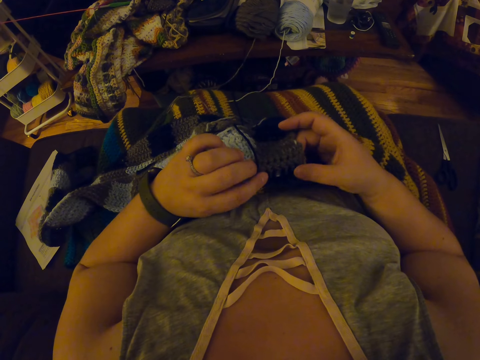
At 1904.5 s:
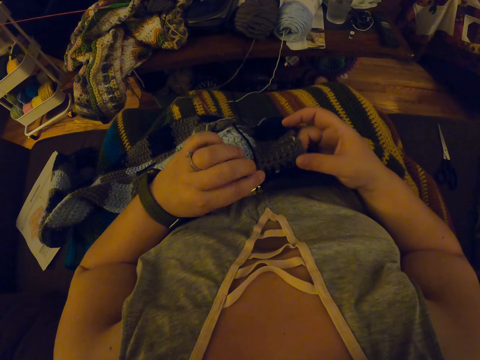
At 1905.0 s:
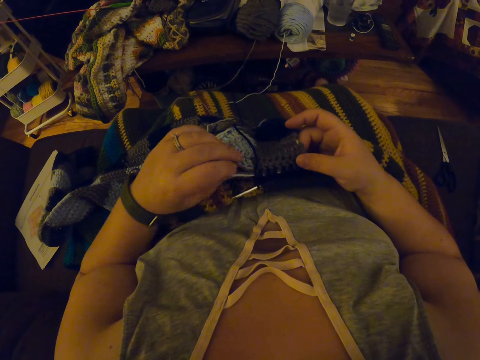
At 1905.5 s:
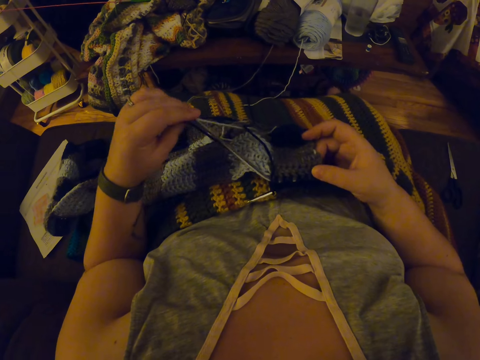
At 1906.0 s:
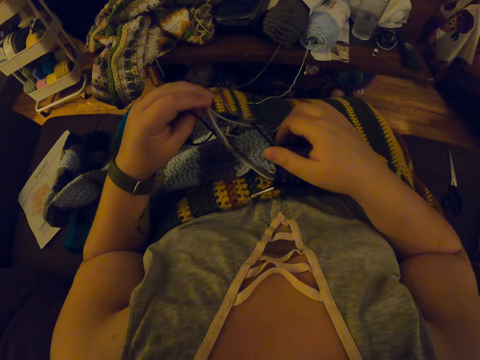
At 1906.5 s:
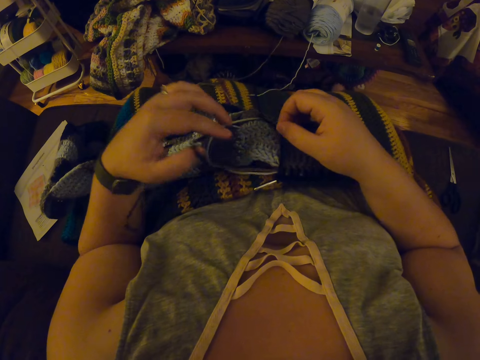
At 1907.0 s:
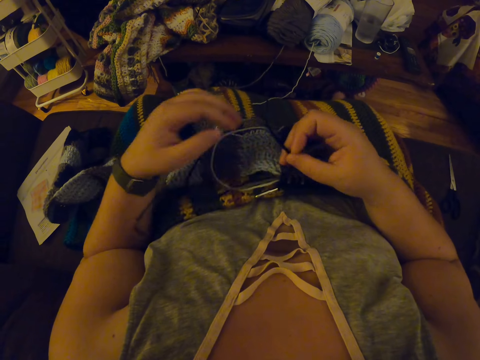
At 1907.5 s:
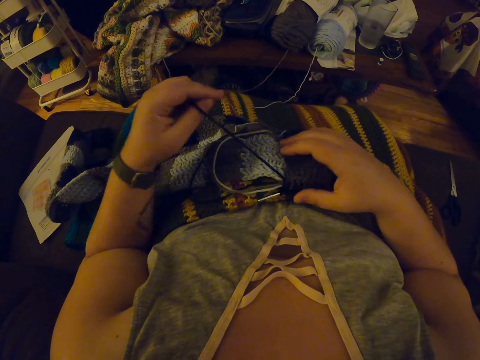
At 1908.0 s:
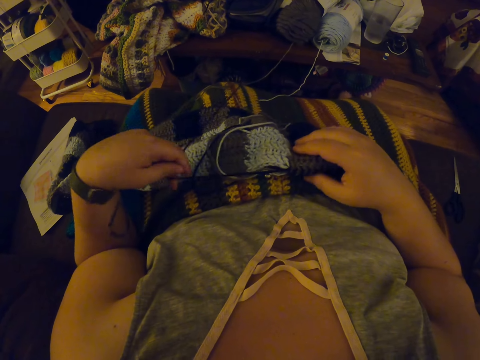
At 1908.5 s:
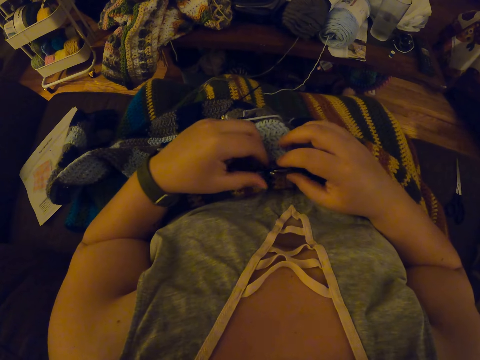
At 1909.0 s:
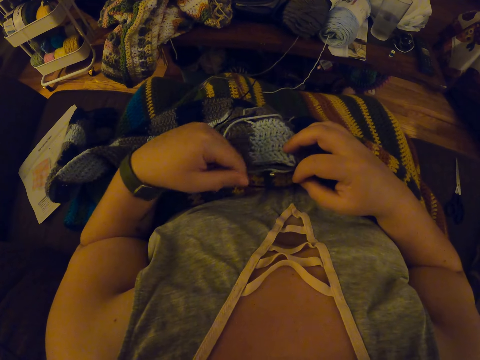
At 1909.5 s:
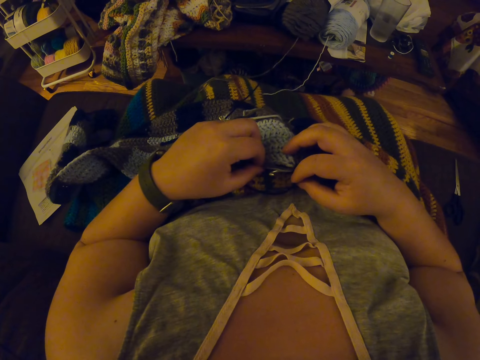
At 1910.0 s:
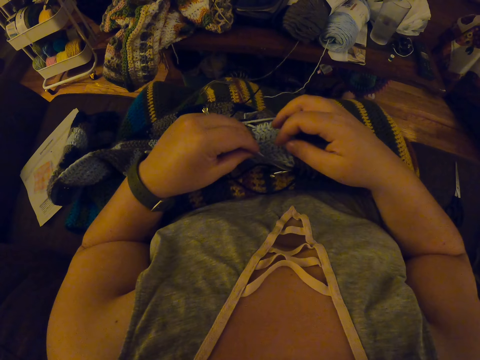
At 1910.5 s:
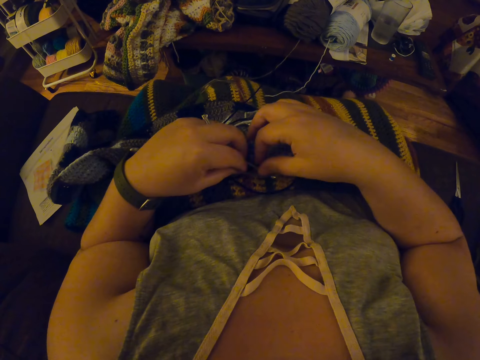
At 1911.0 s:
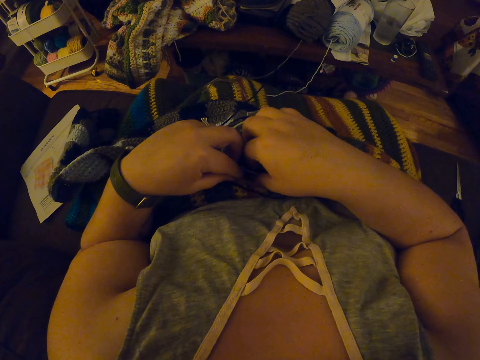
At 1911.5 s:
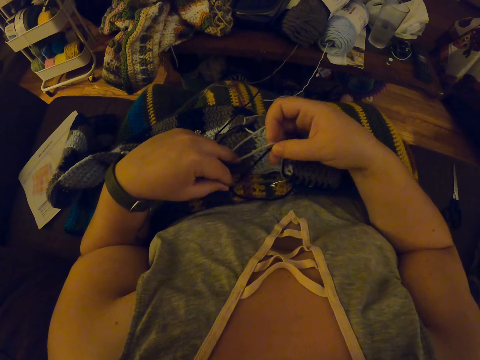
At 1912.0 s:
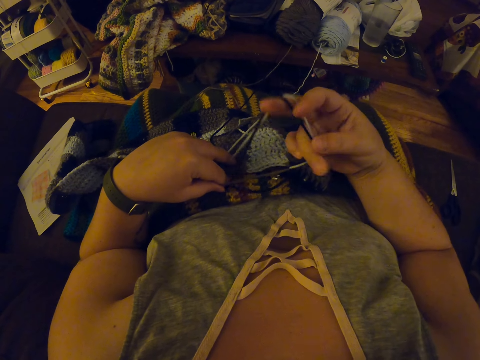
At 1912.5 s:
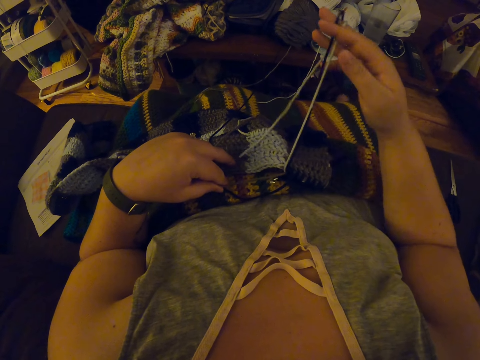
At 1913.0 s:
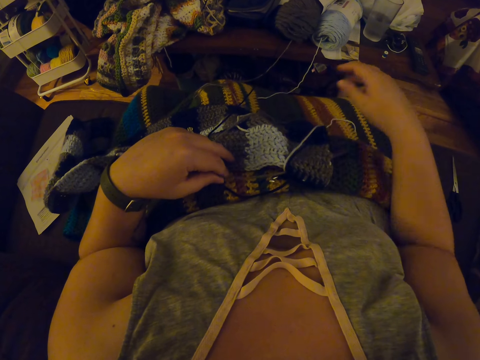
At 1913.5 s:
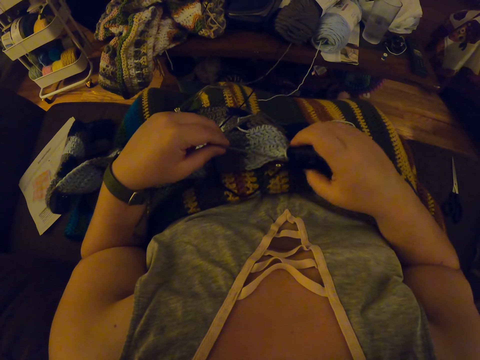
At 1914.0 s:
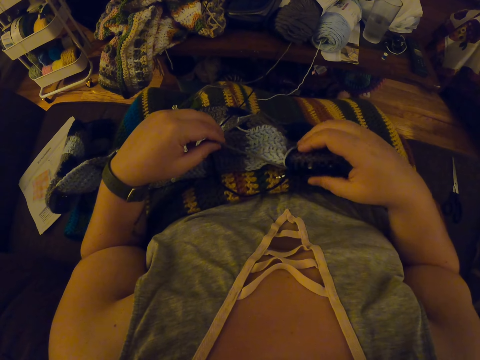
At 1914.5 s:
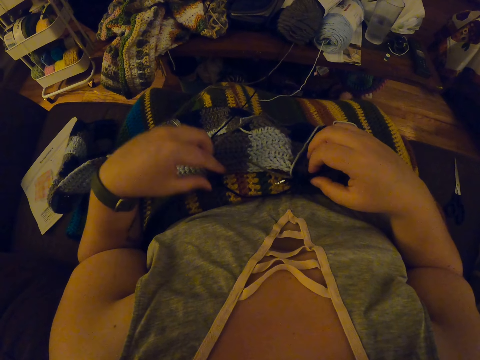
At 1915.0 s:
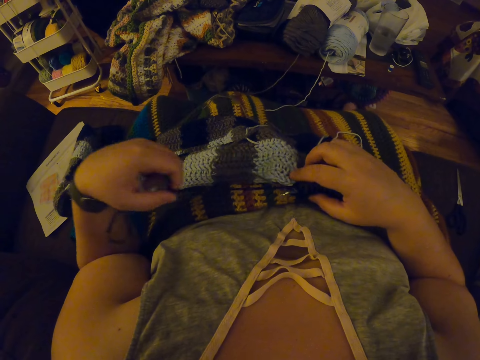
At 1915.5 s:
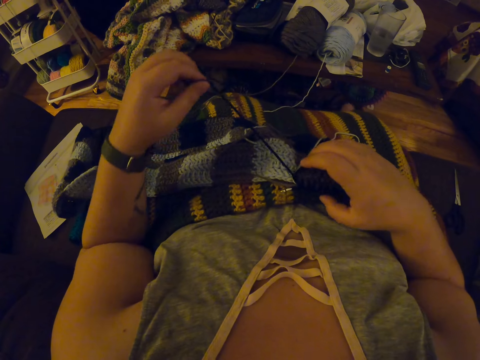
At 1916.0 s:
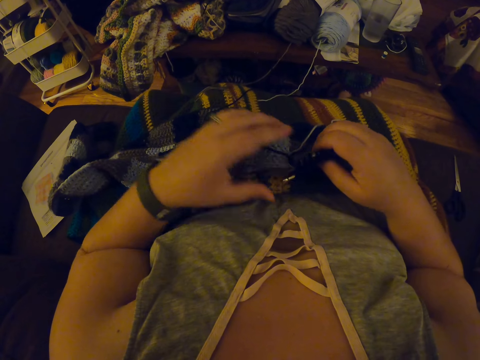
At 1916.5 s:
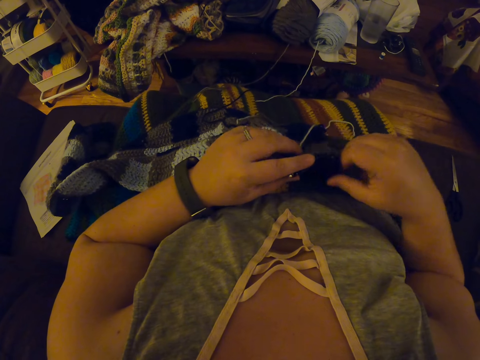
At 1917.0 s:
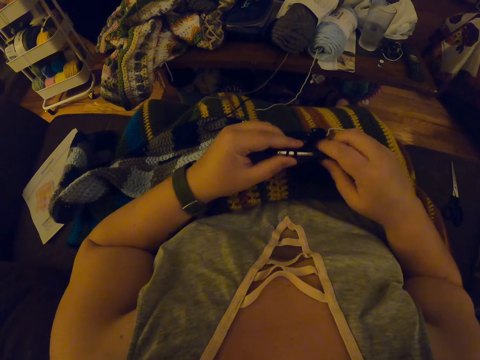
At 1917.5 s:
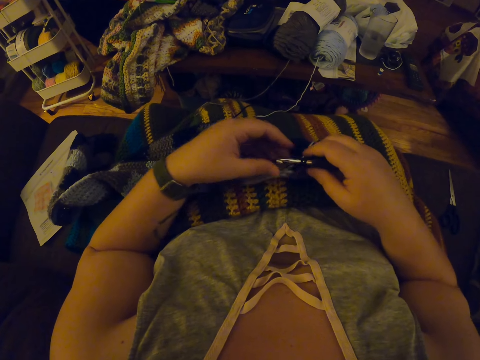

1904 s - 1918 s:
The camera wearer aligns a knitting thread on a piece of knitted fabric. They pull out the knitting thread from the piece of knitted fabric.

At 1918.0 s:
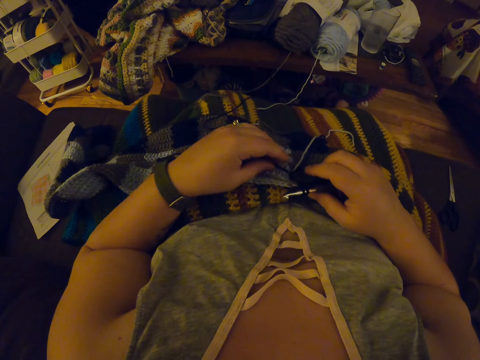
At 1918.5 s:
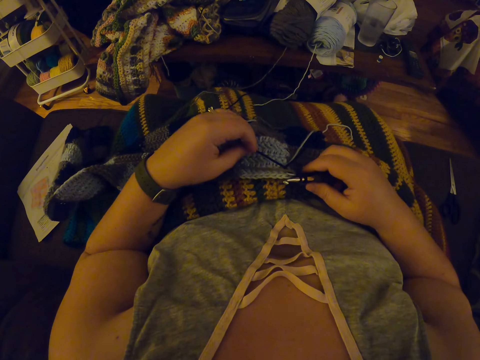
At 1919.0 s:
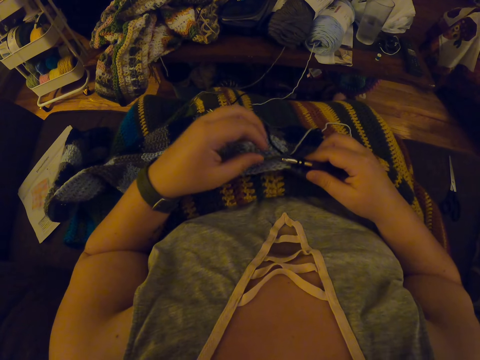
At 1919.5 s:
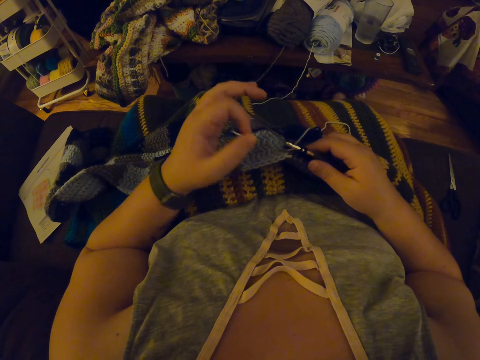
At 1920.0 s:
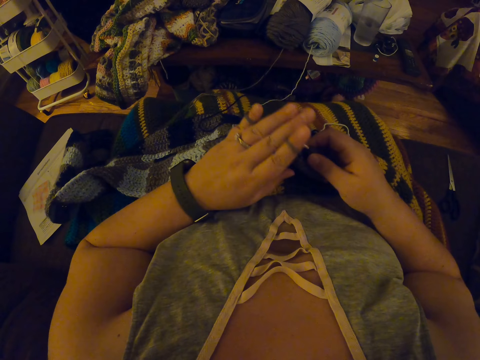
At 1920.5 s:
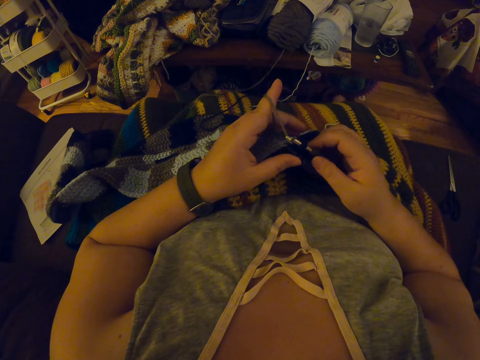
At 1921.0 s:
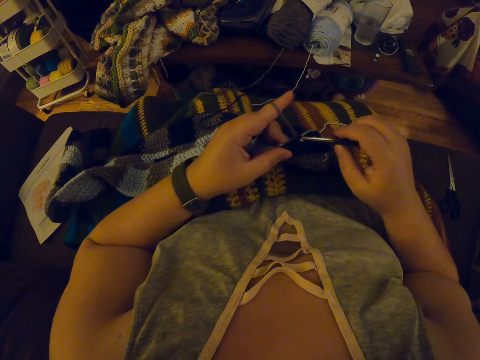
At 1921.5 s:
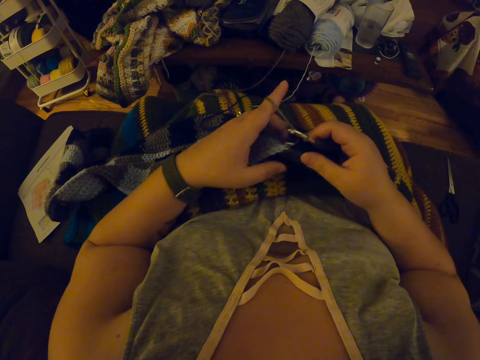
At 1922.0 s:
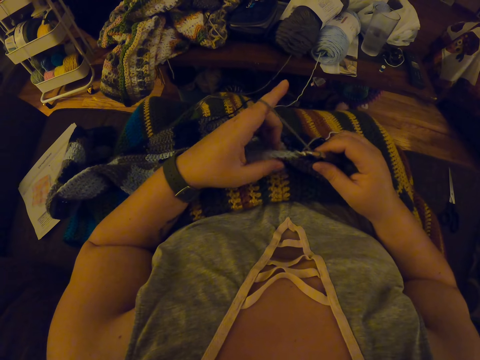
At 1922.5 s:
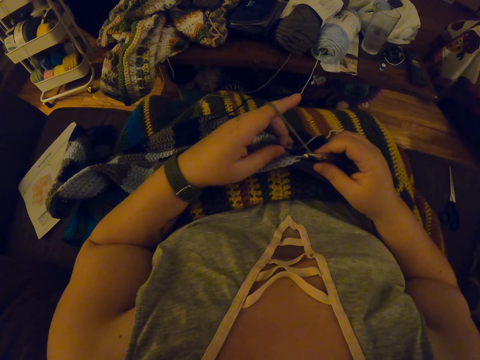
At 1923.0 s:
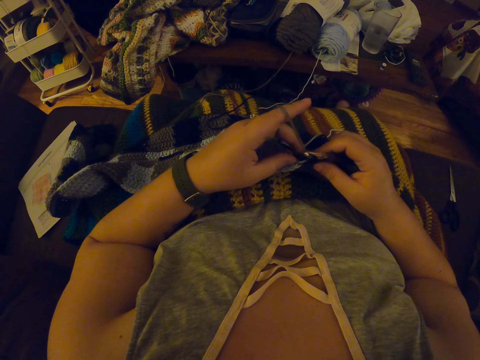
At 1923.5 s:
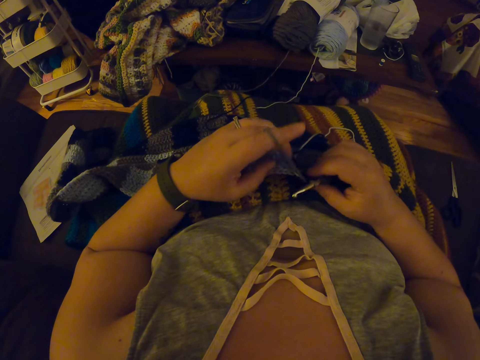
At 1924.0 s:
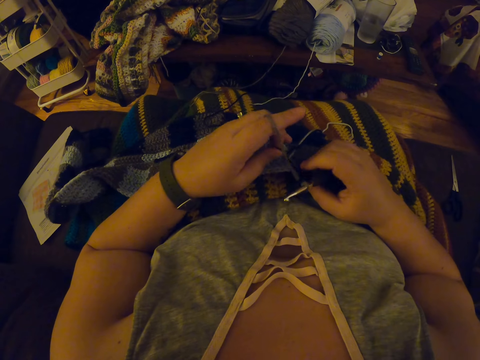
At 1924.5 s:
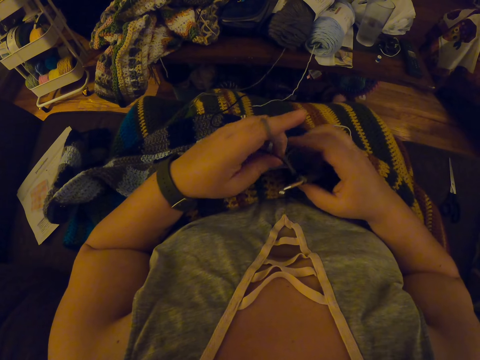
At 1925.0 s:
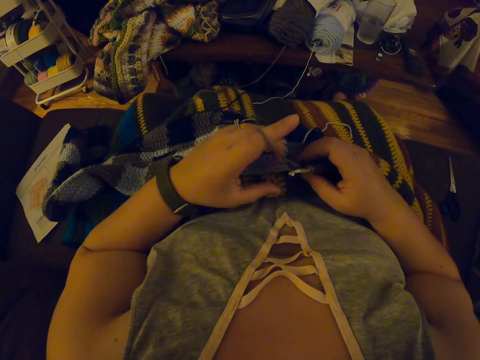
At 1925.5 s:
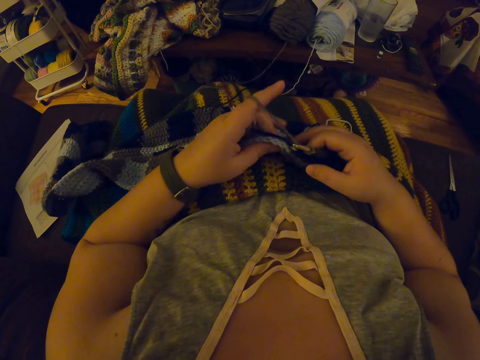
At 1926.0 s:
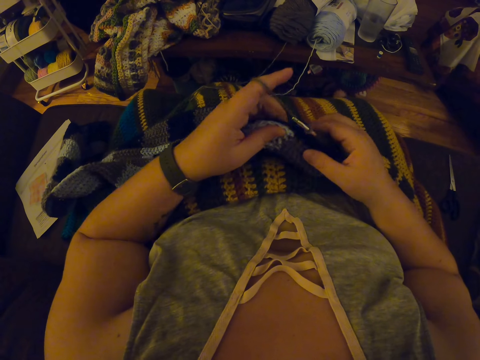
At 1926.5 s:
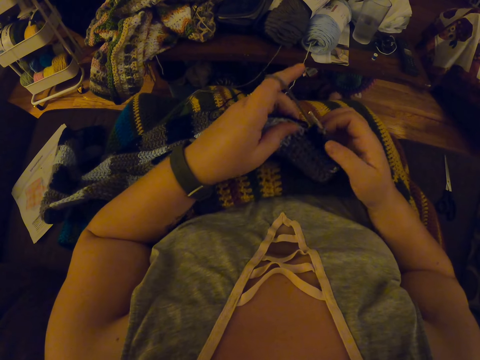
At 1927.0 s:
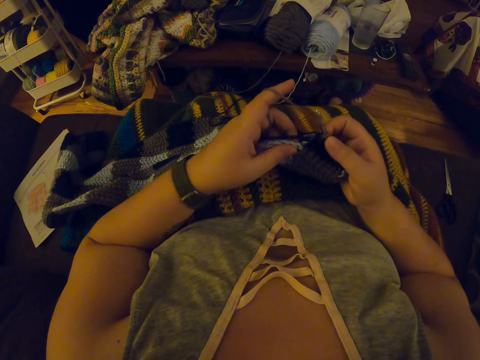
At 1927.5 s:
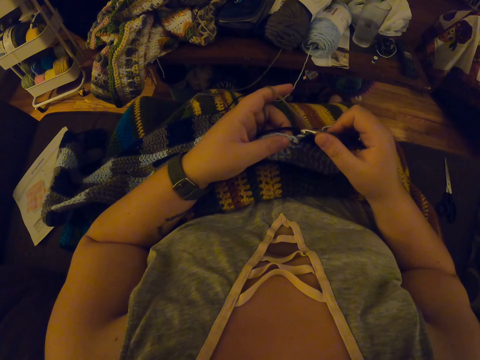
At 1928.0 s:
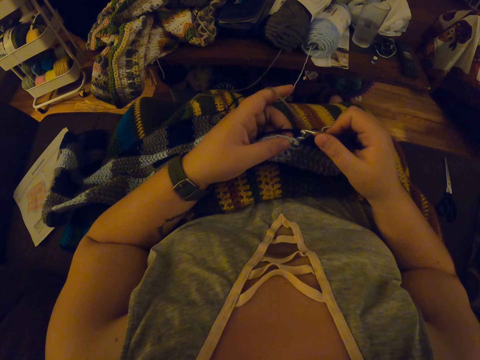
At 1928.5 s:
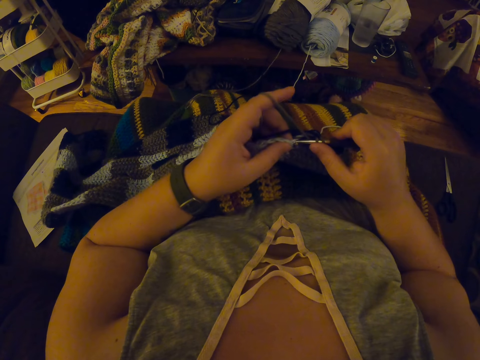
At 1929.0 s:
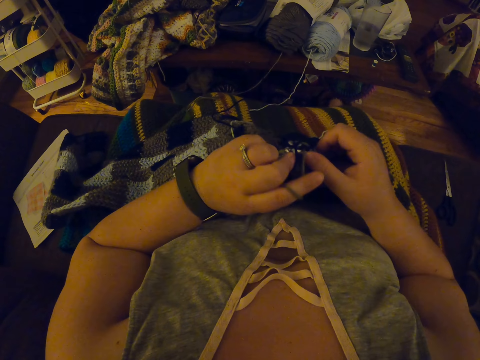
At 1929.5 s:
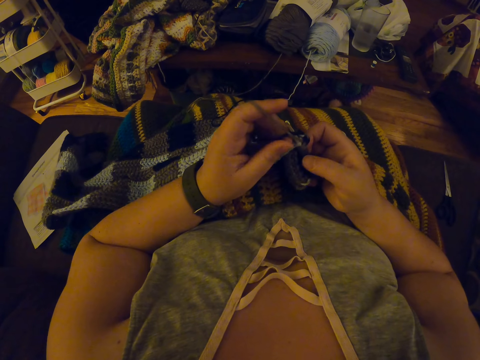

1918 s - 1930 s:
The camera wearer coils a knitting thread on a finger. They knit a piece of fabric with a knitting needle. They adjust the yarn. They adjust a piece of knitted fabric on a lap. They knit the piece of fabric with the knitting needle.
